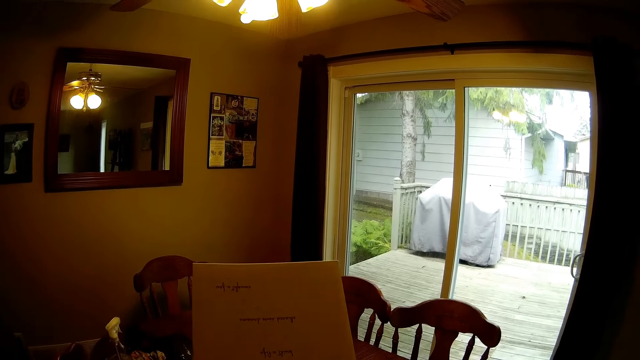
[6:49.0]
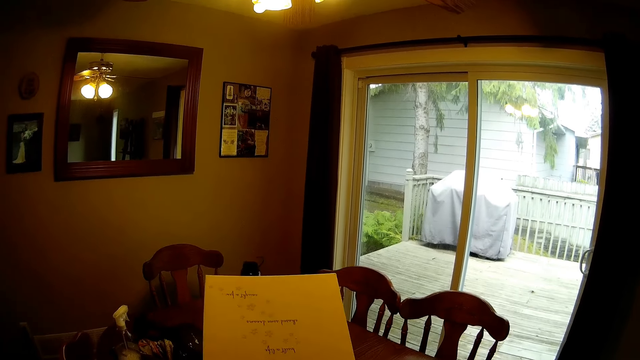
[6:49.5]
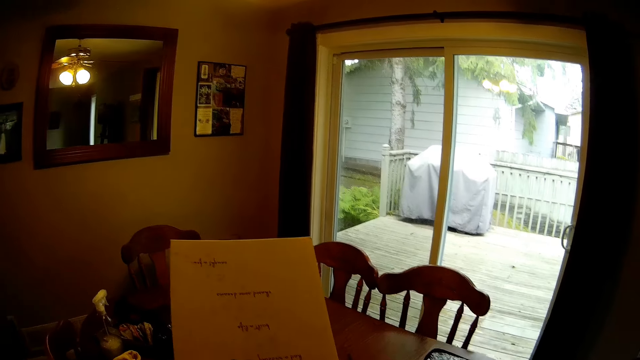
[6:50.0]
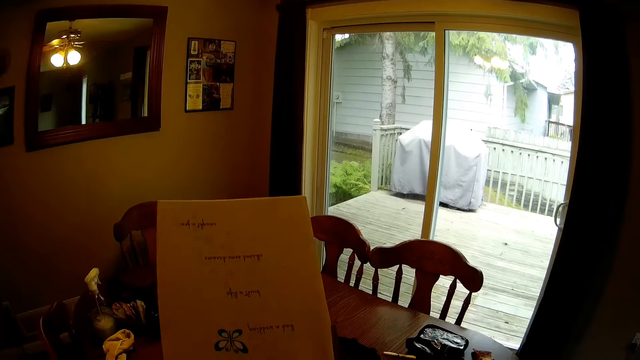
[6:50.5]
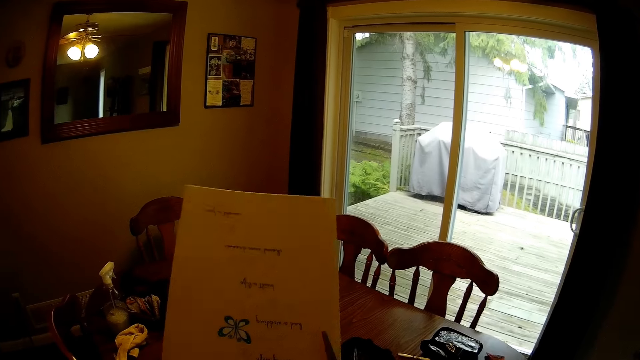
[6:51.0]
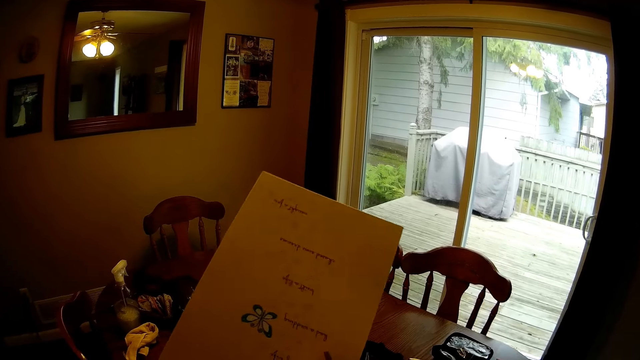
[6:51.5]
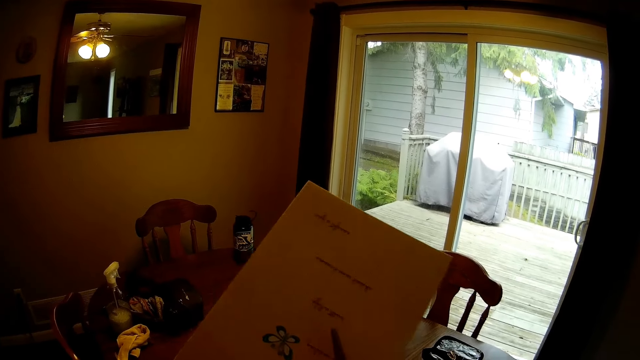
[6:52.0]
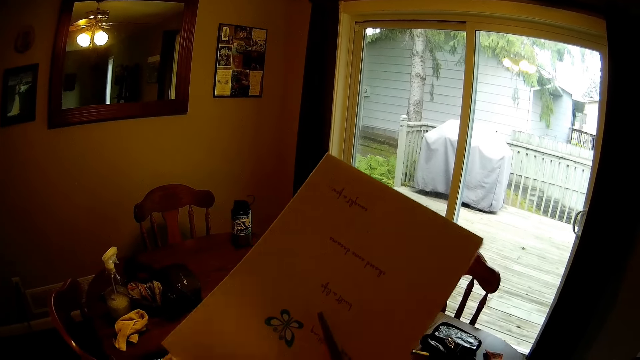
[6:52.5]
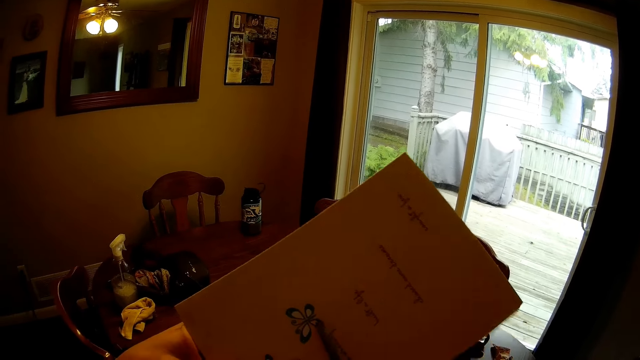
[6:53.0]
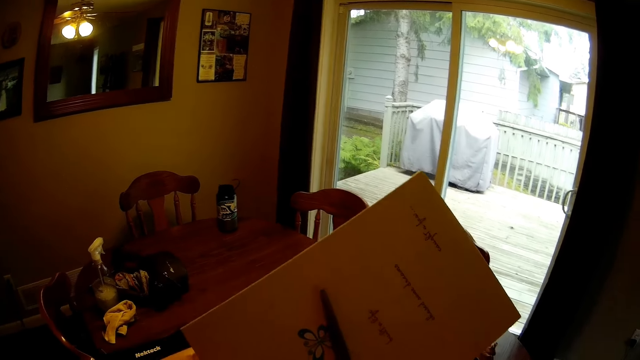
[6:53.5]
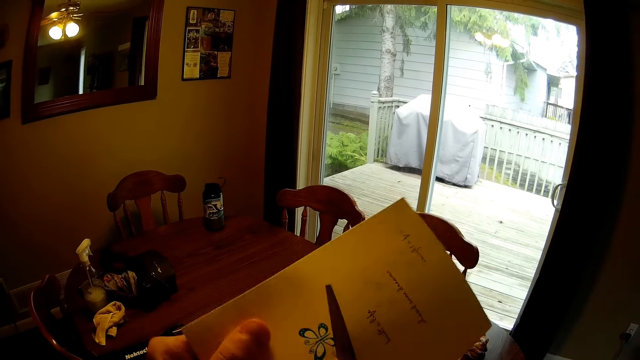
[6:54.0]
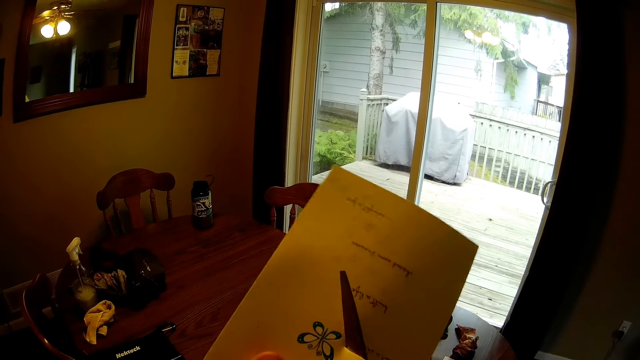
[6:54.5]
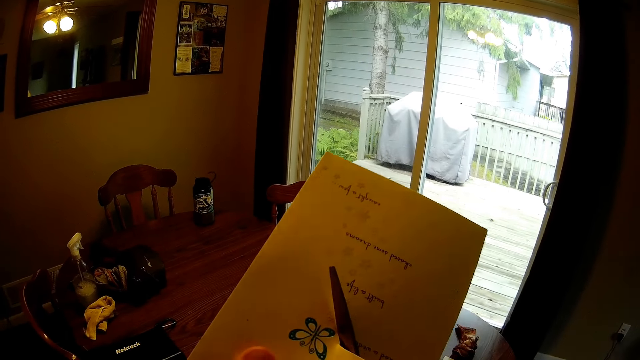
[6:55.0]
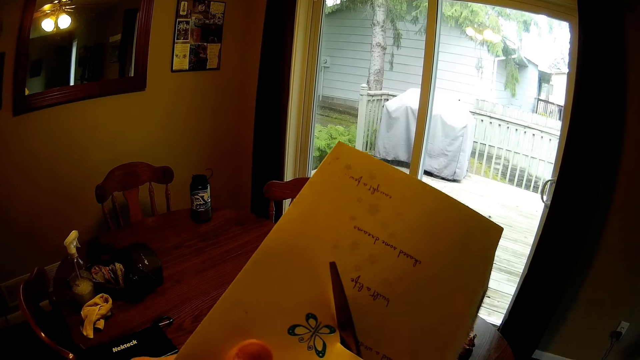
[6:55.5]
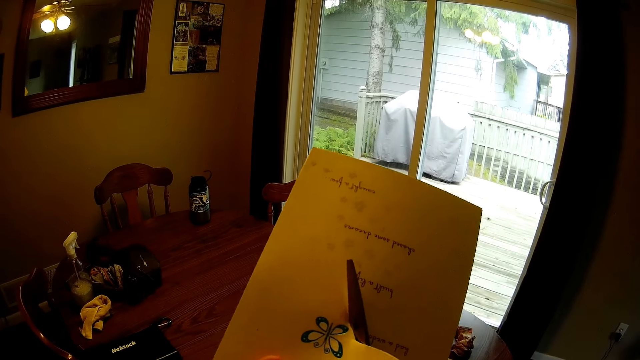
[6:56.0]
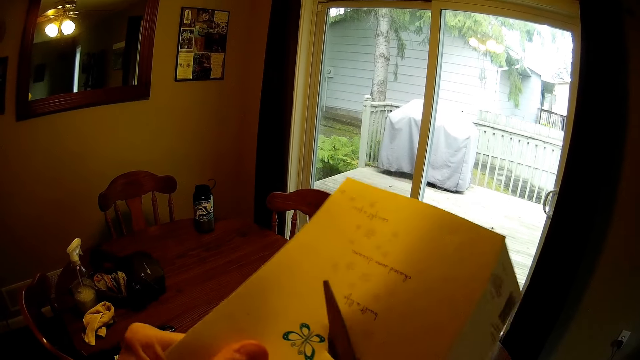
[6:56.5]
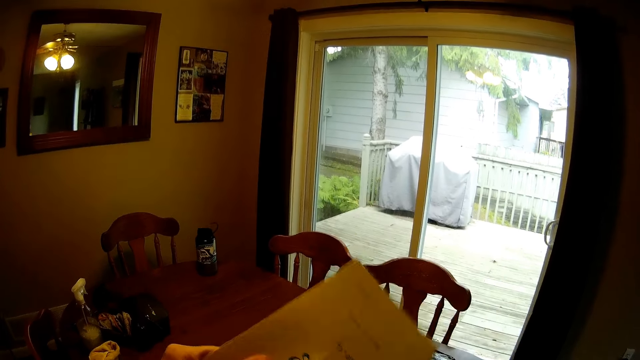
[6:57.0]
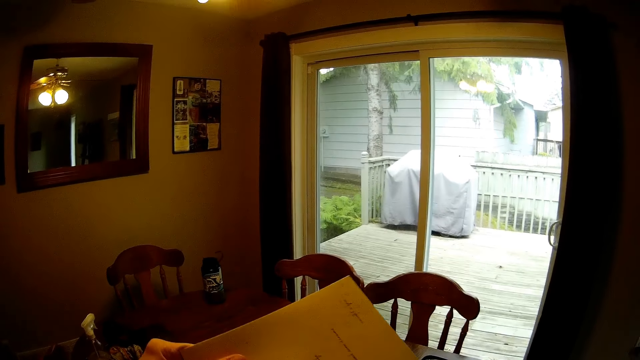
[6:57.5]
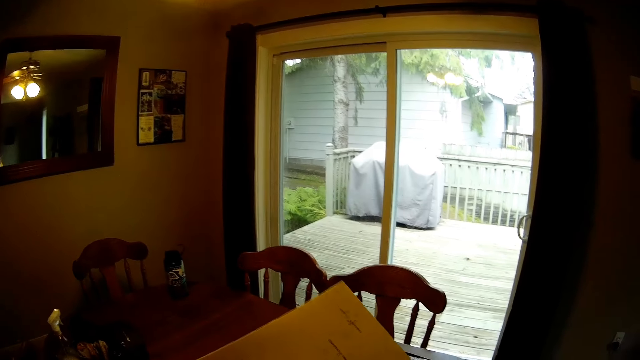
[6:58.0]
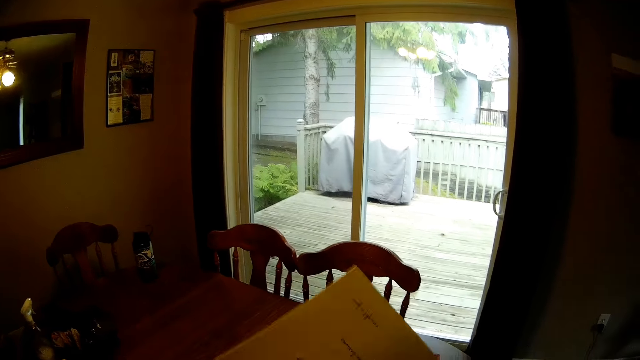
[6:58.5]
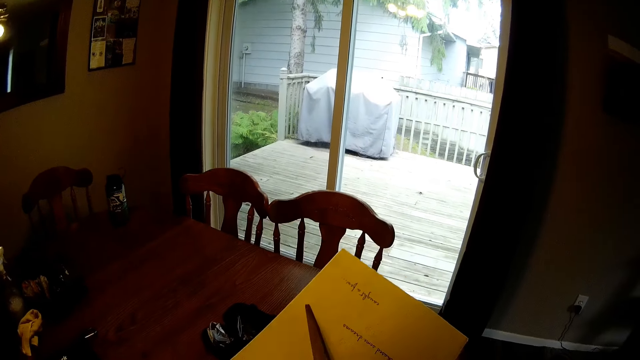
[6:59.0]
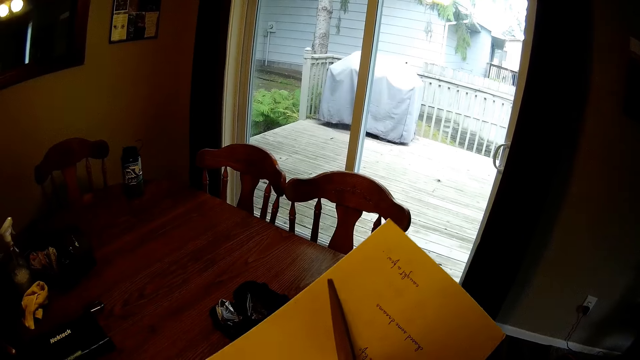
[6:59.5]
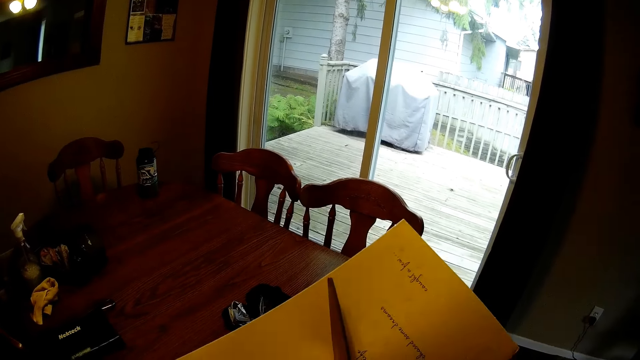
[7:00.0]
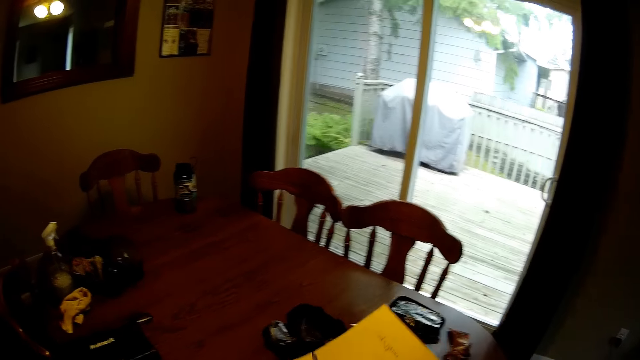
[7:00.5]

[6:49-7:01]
The camera wearer cuts paper in her left hand with scissors in her right hand.

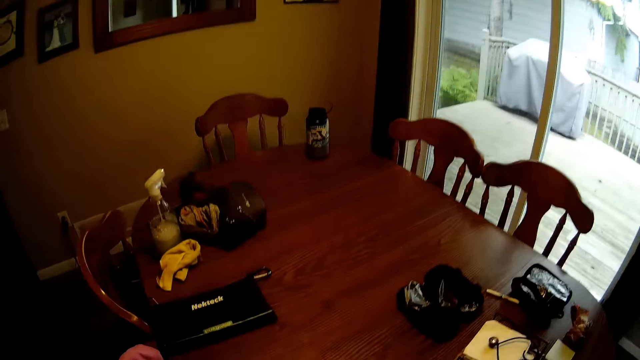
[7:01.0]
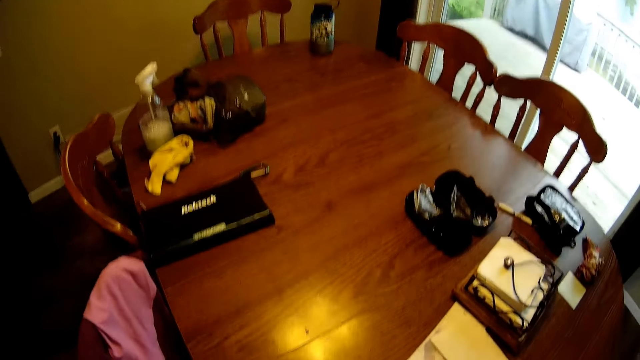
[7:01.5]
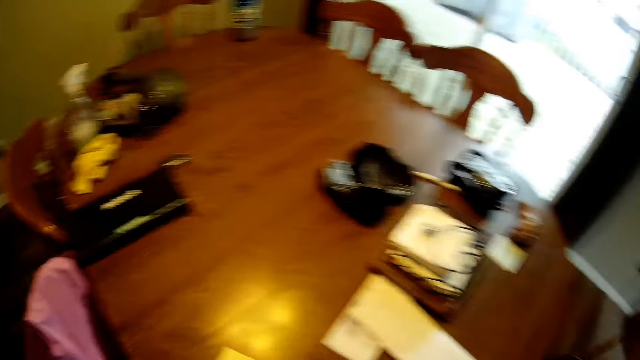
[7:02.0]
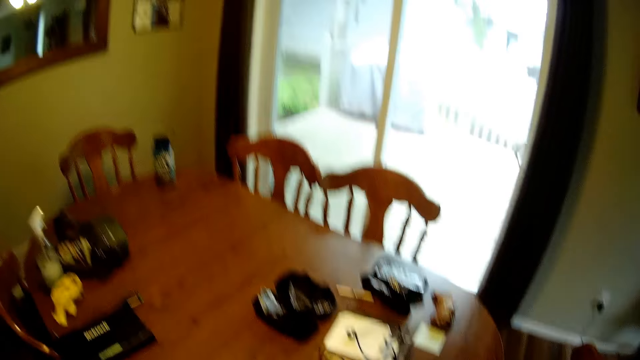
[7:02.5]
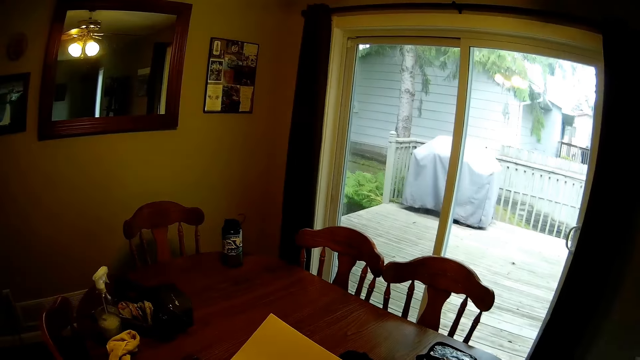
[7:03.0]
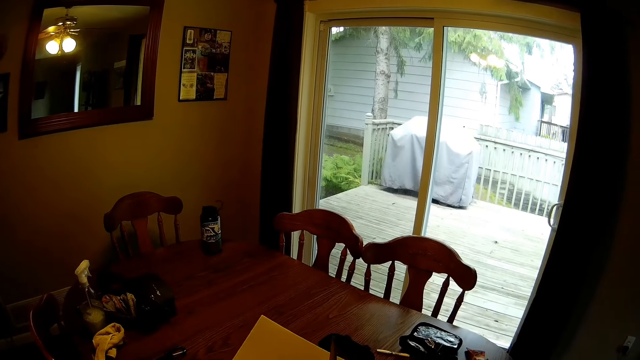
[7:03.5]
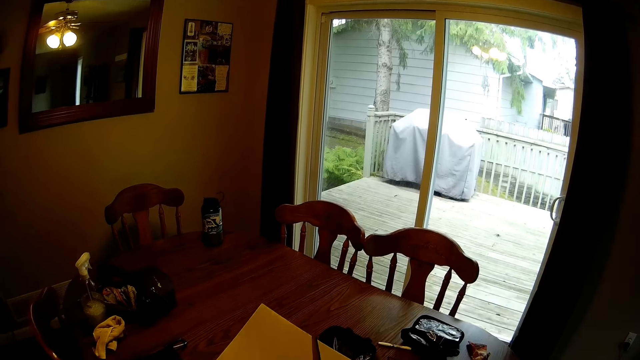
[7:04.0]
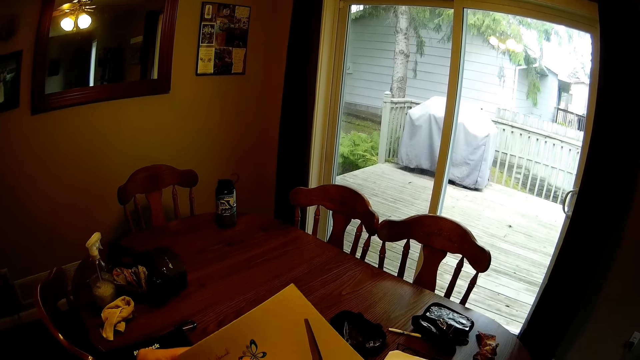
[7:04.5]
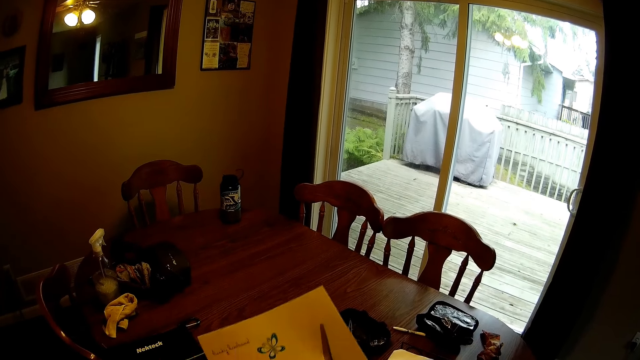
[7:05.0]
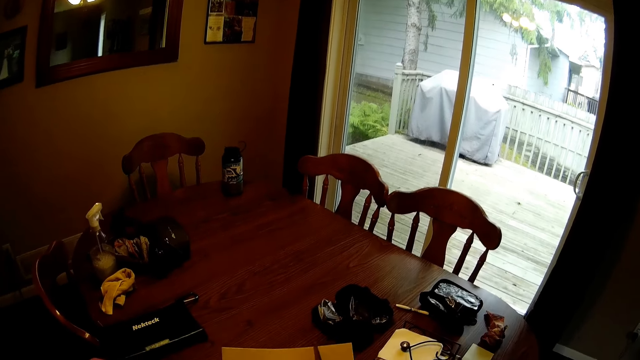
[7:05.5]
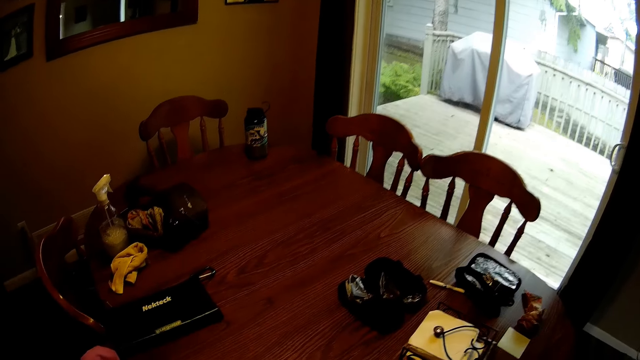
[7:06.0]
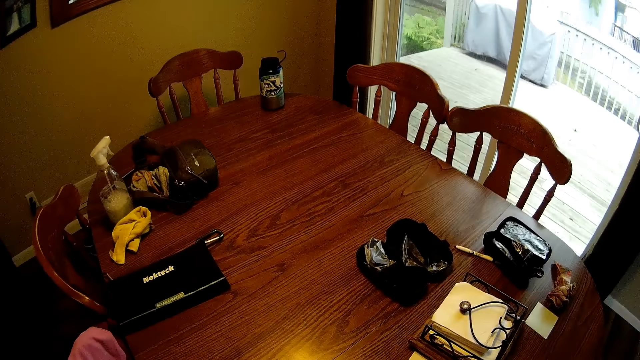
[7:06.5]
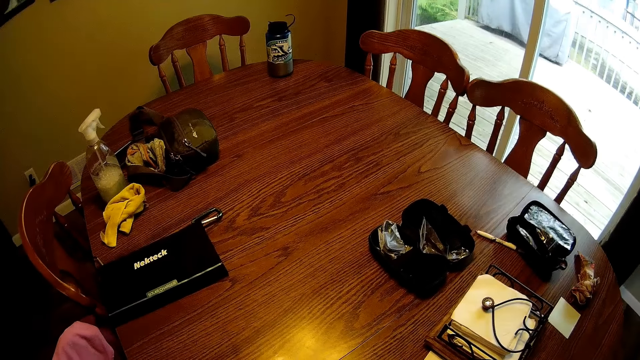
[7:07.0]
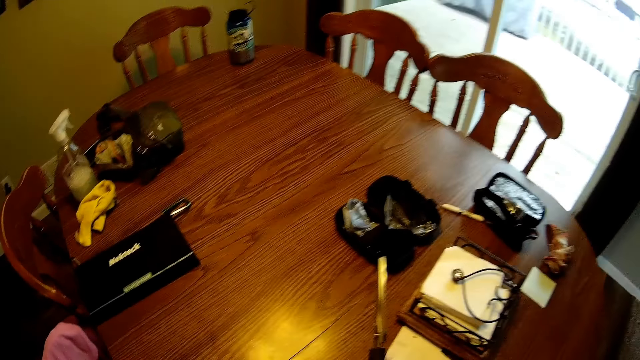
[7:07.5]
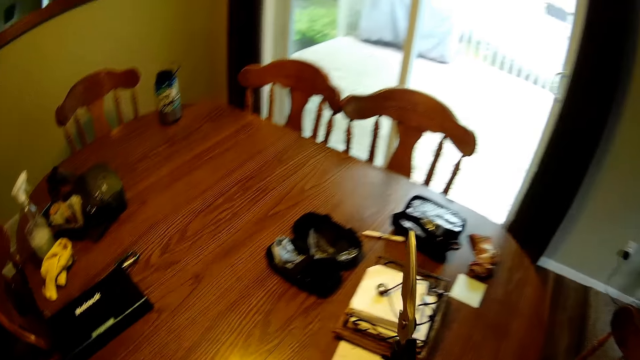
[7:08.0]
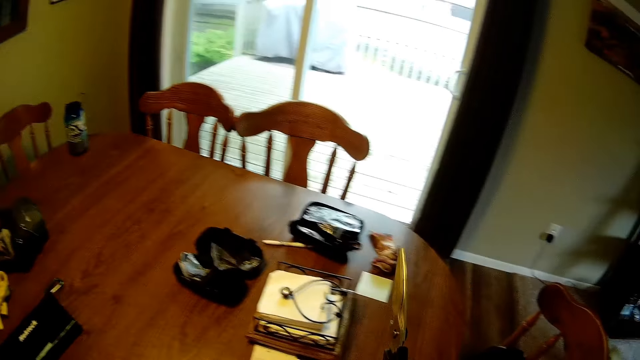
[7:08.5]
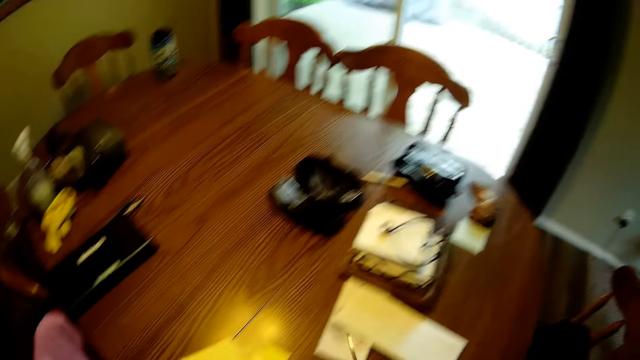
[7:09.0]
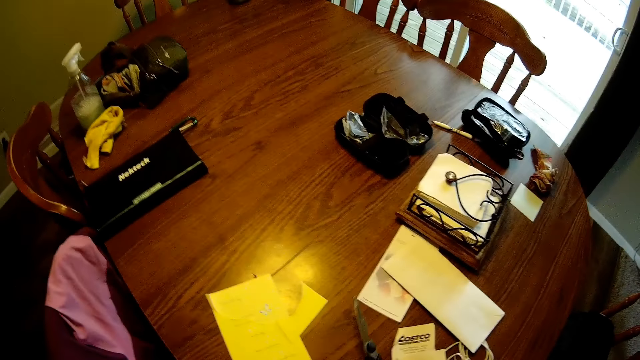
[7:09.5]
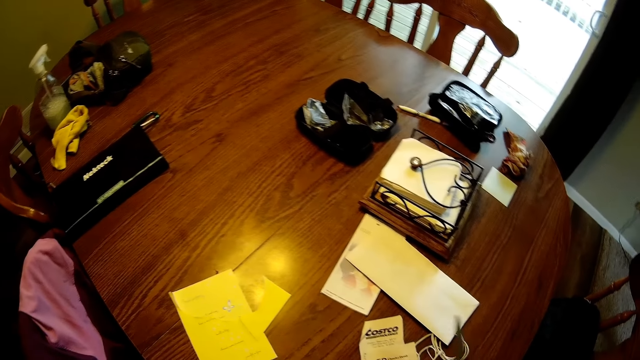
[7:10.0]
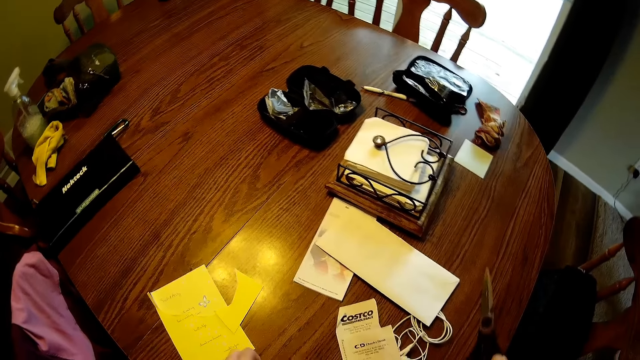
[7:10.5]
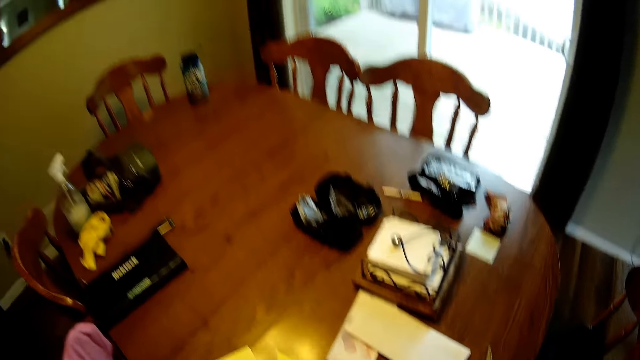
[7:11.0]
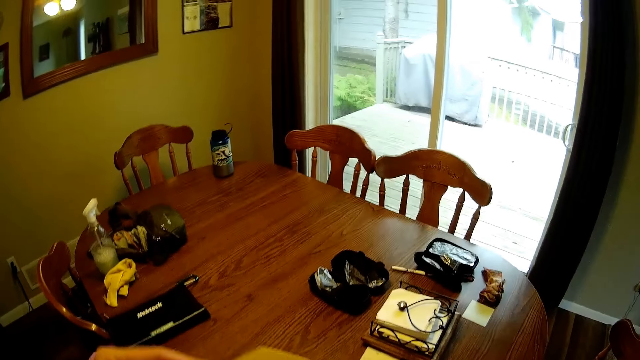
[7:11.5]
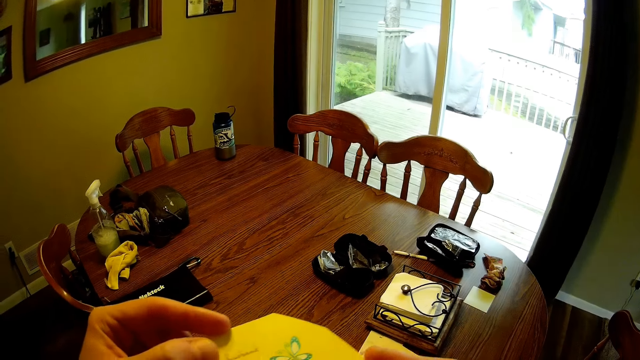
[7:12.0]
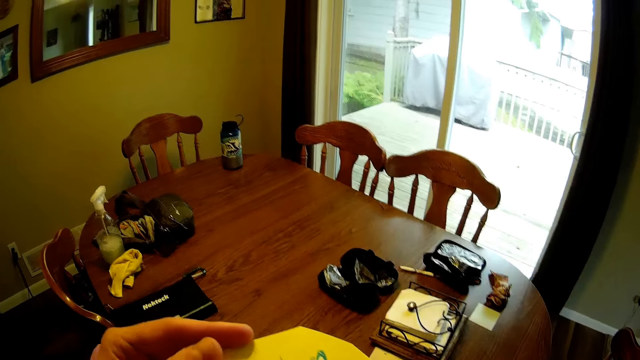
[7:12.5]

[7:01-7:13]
The camera wearer holds scissors with a hand. He drops the scissors on the table. He holds a manila card with his hands. He adjusts the paper in his hand.
